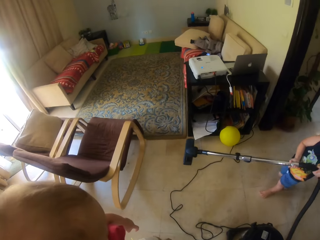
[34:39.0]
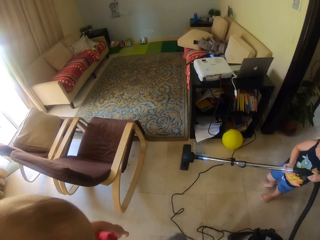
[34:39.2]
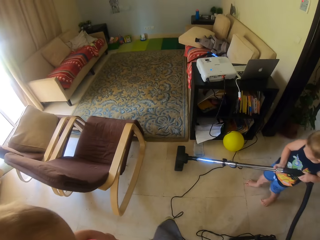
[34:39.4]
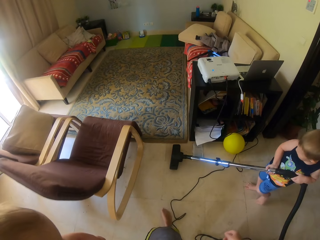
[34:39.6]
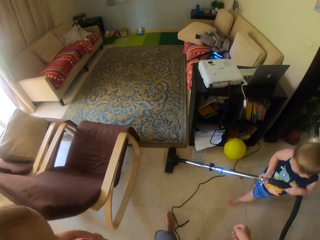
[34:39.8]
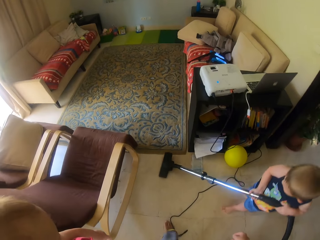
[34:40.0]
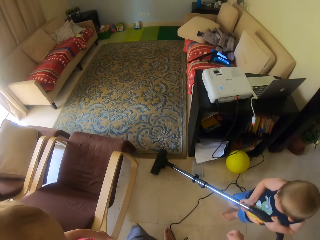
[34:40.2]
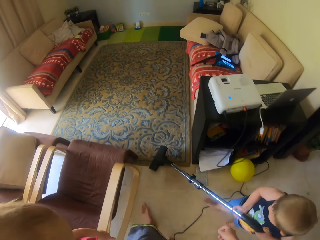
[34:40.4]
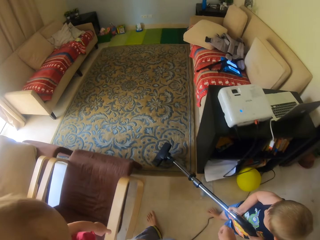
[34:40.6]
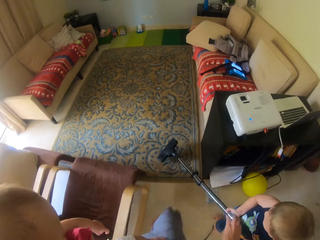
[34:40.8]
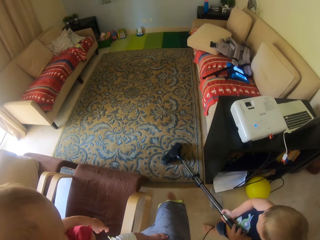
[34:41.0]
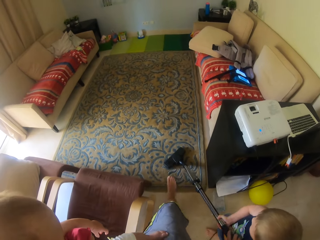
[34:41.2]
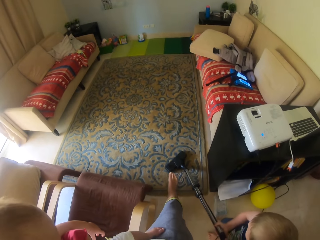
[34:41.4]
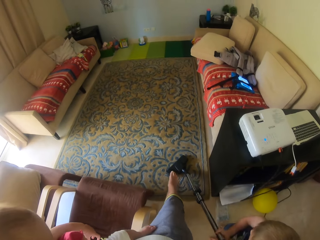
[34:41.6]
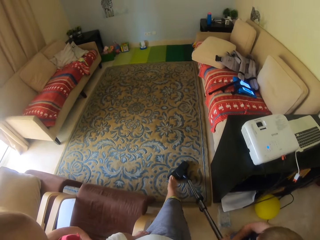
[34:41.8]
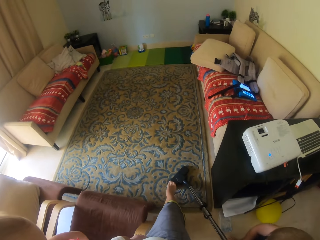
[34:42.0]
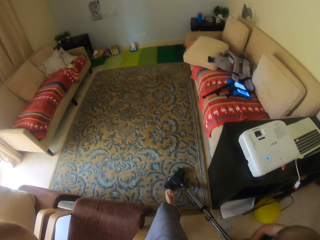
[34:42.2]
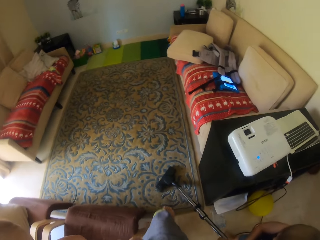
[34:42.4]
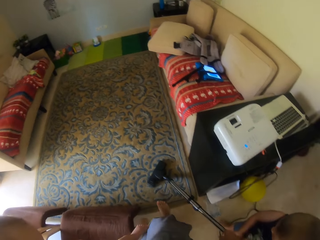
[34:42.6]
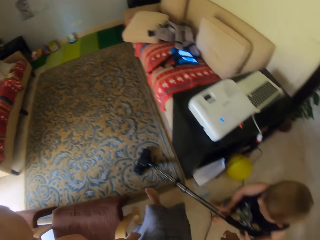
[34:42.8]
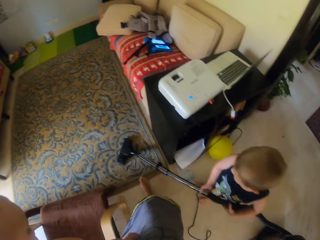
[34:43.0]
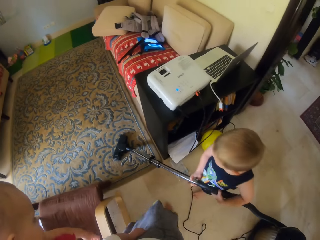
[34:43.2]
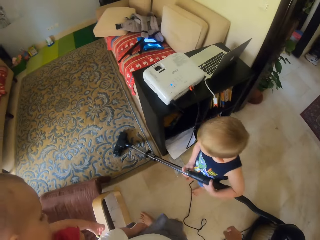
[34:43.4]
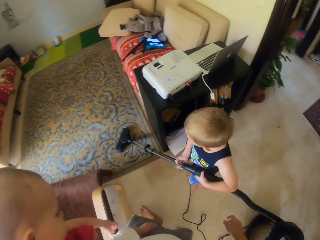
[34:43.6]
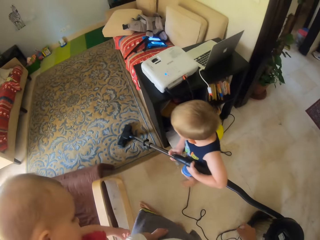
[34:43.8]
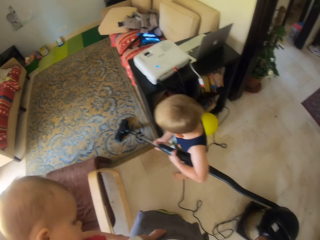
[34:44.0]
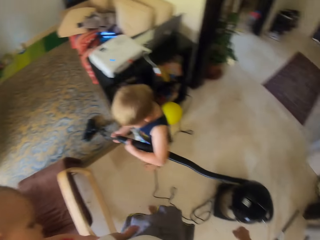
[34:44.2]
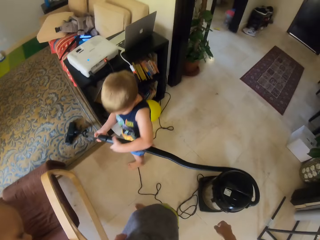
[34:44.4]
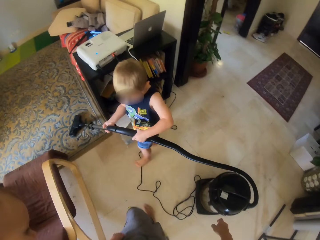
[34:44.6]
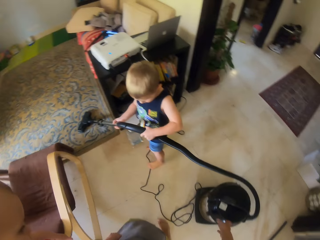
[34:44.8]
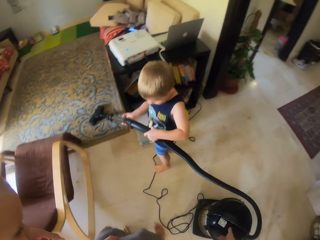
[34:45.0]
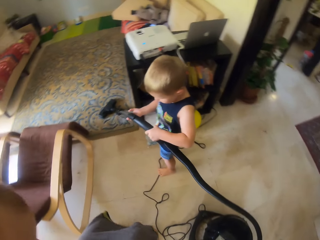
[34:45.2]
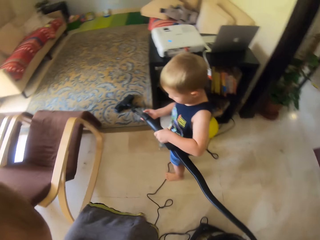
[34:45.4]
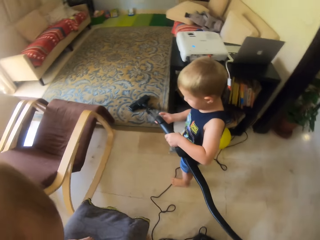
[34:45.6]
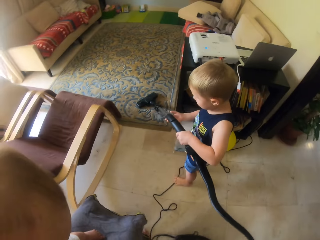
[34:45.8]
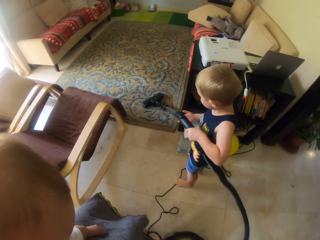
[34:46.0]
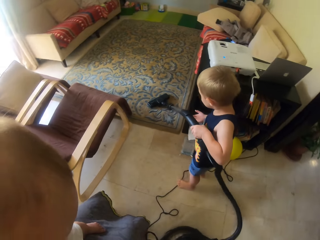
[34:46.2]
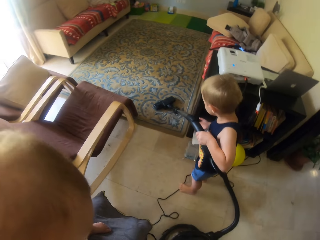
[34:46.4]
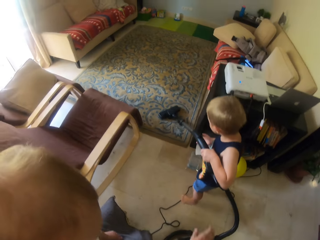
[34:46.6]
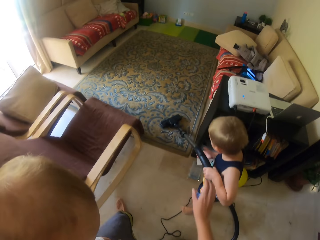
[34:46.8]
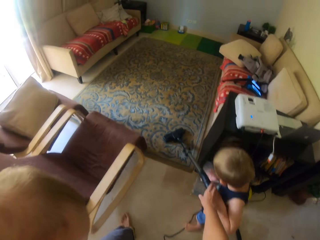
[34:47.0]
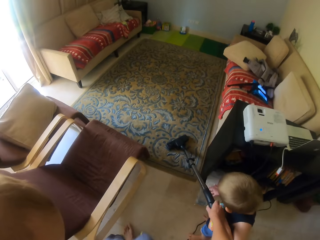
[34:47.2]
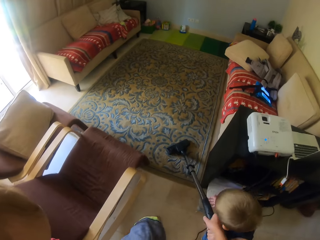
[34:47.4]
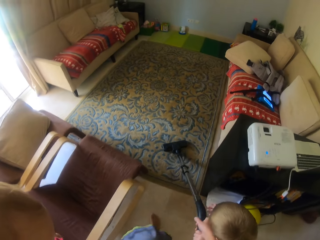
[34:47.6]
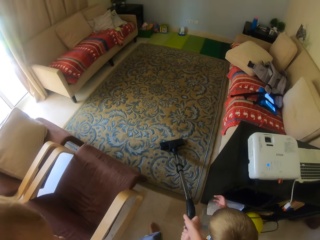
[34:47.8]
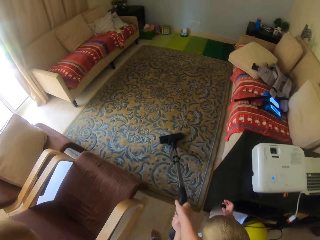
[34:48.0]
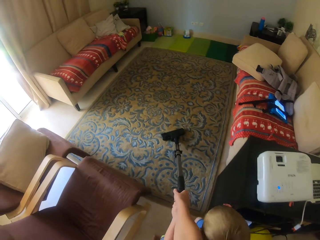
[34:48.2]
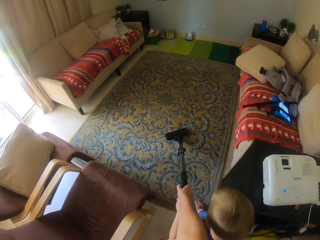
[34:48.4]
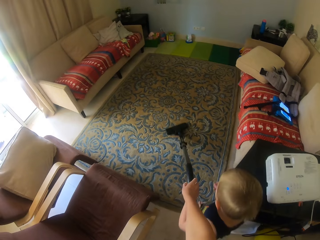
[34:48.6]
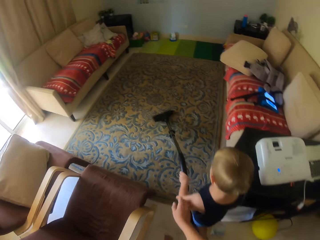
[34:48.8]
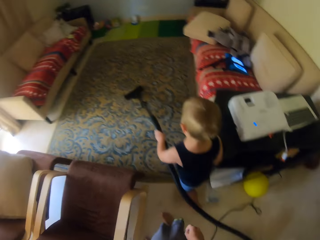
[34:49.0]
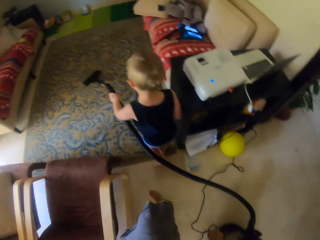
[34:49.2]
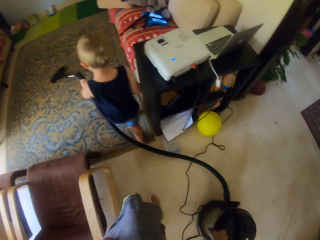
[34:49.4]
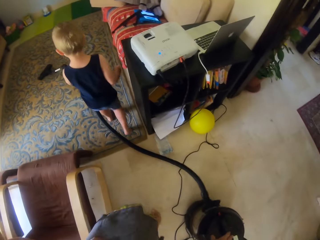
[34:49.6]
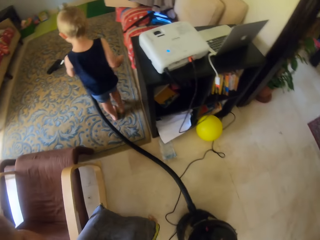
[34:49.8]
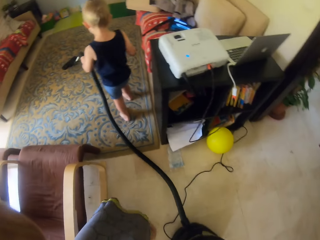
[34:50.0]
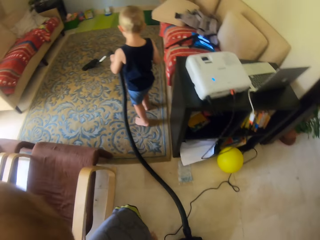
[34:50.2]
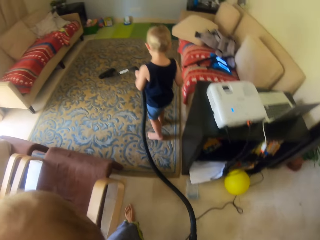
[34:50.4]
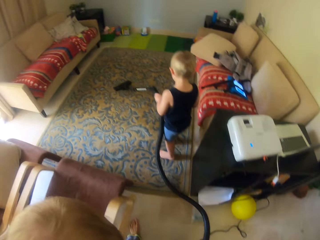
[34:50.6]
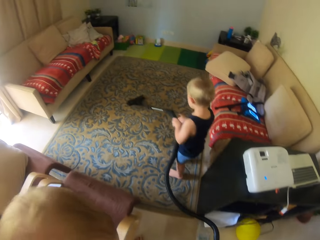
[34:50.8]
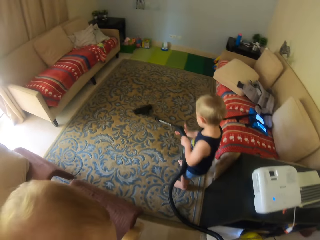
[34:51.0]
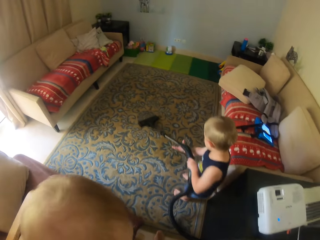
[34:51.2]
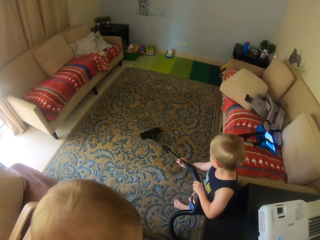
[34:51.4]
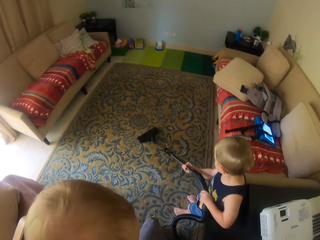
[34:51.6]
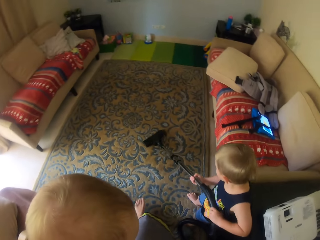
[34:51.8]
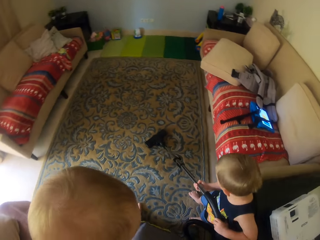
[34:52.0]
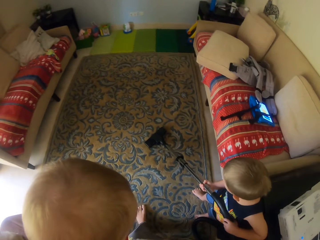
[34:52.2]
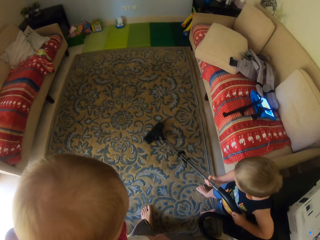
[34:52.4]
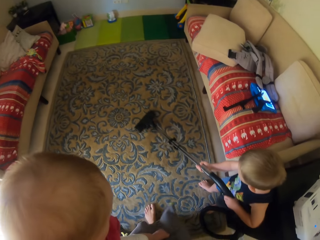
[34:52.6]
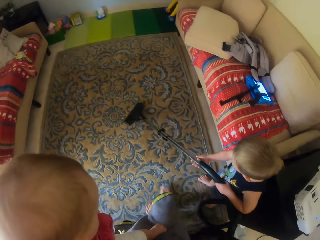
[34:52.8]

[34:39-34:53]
The boy vacuums a rug on the floor with the vacuum cleaner in both hands. The camera wearer touches the vacuum cleaner with her right leg. She holds the vacuum cleaner with her right hand. The boy vacuums the rug on the floor with the vacuum cleaner in his left hand. The camera wearer walks to the rug. The boy vacuums the rug on the floor with the vacuum cleaner in both hands.

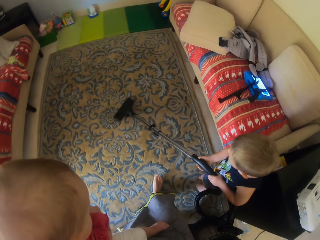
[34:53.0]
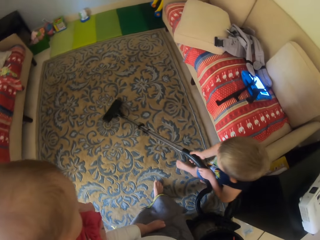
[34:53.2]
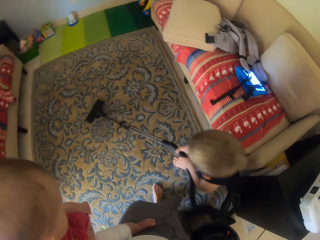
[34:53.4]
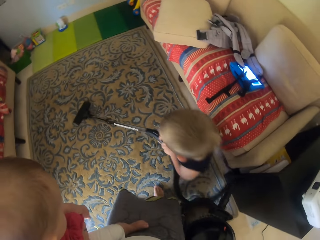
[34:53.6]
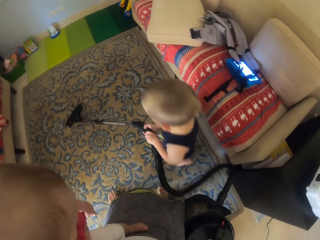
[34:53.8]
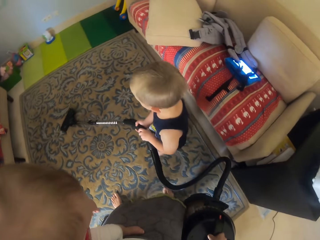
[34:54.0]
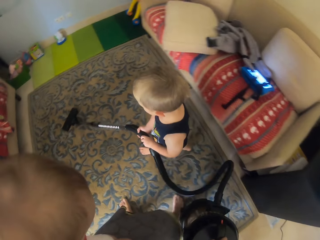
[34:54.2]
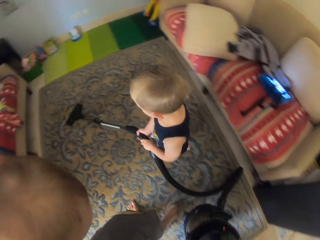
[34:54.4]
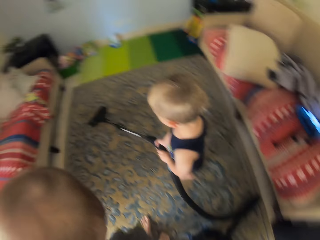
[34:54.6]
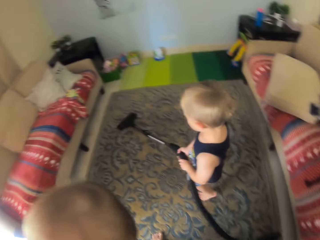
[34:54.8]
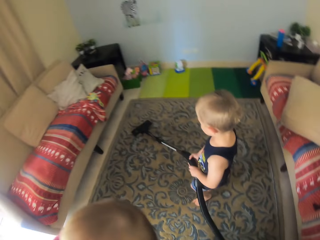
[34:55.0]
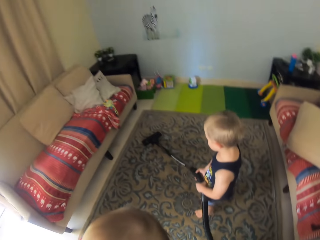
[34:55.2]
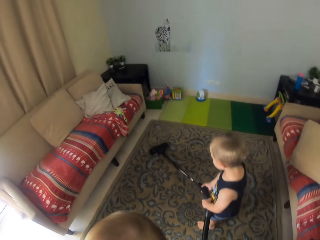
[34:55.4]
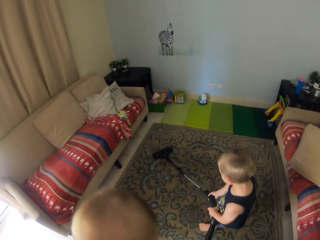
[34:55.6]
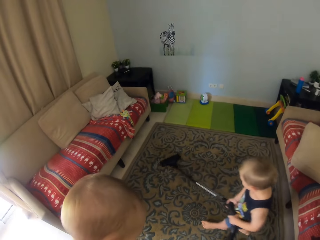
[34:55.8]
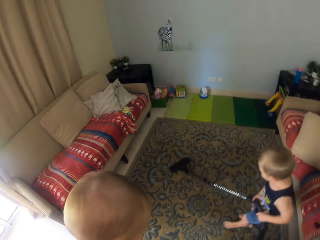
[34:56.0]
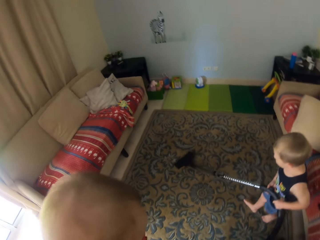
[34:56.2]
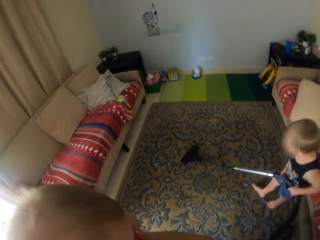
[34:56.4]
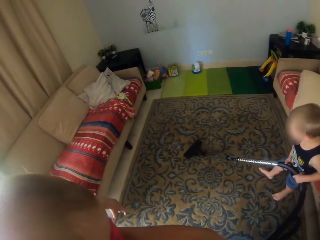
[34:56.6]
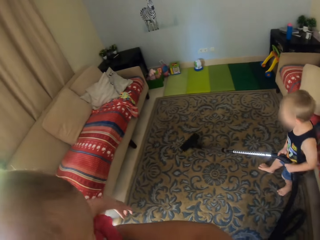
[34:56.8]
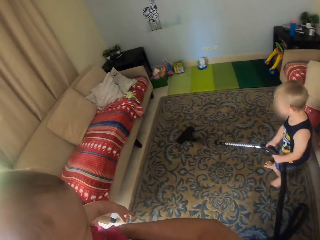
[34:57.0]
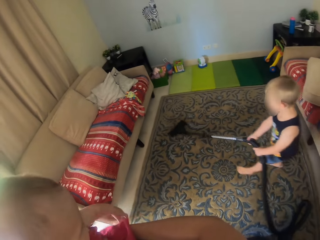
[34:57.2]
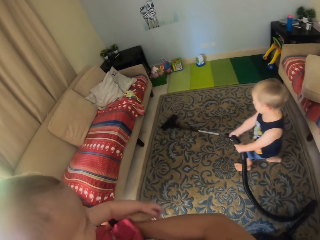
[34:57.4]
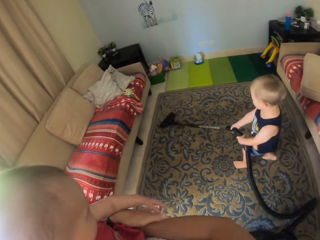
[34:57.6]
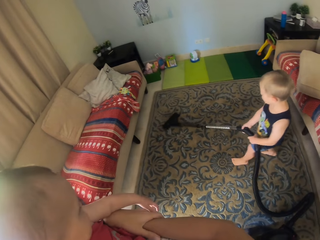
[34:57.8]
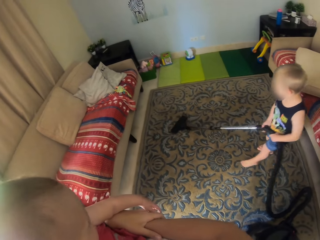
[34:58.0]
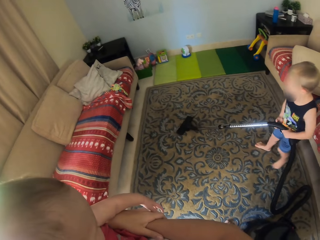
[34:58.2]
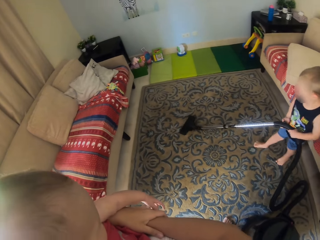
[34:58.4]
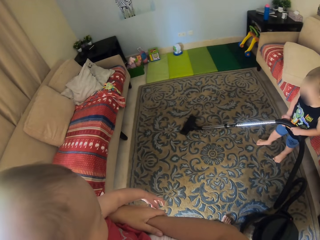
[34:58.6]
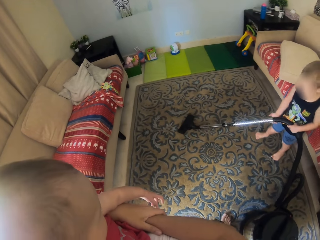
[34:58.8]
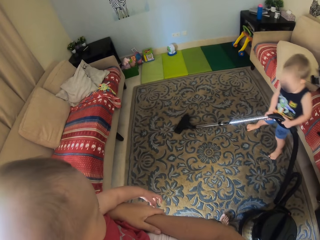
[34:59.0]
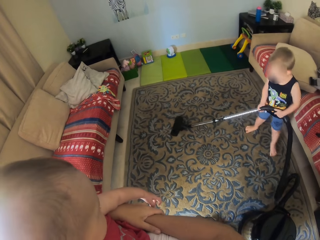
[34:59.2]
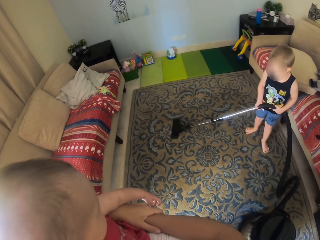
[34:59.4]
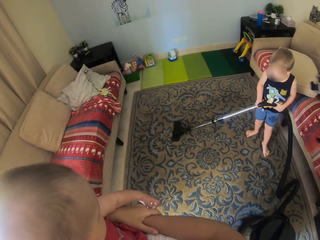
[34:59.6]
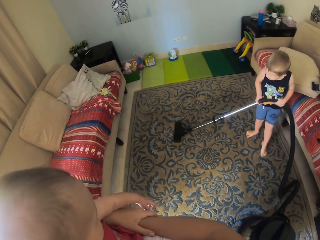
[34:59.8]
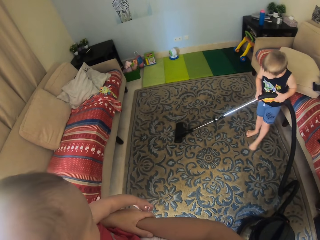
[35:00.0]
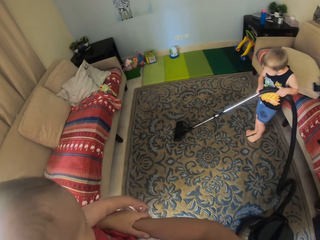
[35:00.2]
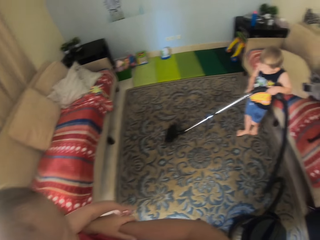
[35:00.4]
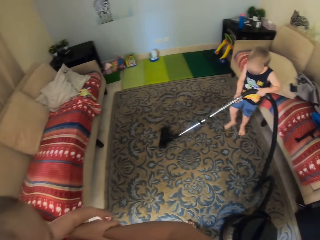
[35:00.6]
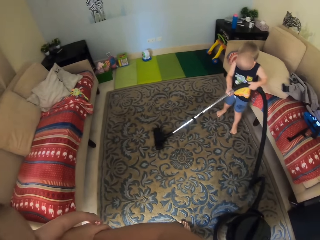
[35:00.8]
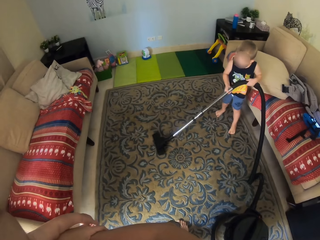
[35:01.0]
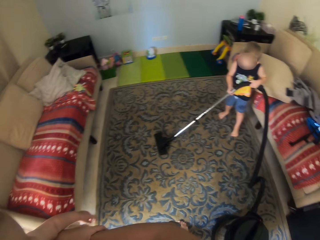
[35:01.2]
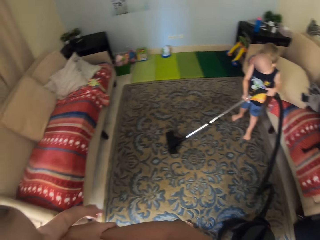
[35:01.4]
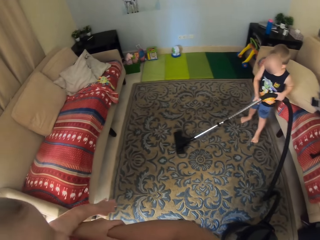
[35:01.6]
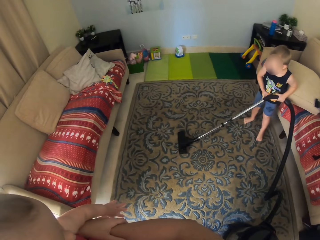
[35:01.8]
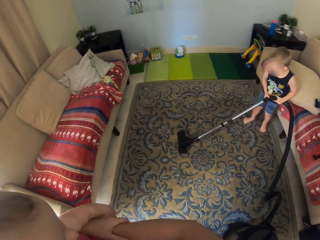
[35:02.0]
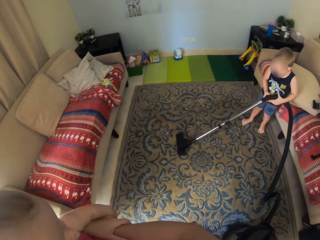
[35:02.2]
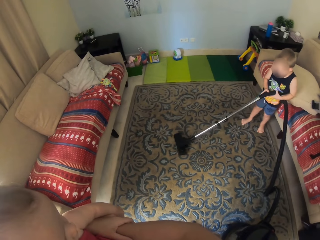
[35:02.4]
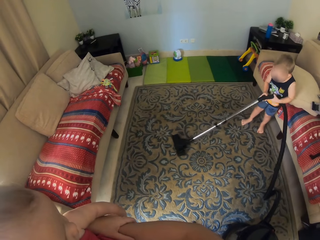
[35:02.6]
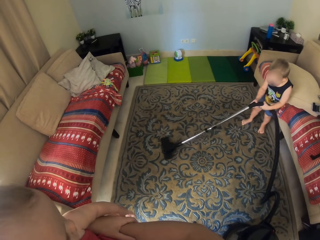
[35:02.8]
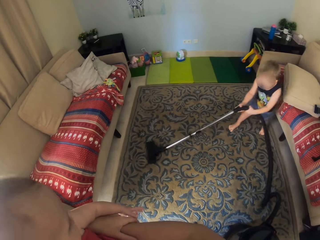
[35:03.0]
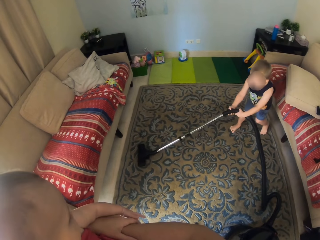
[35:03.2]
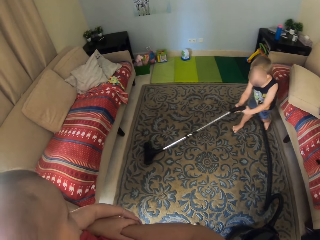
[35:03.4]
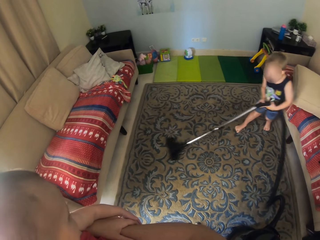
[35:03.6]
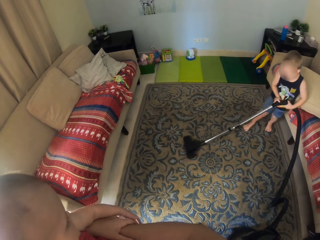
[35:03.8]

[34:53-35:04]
The camera wearer moves the vacuum canister on the floor with her right hand.
